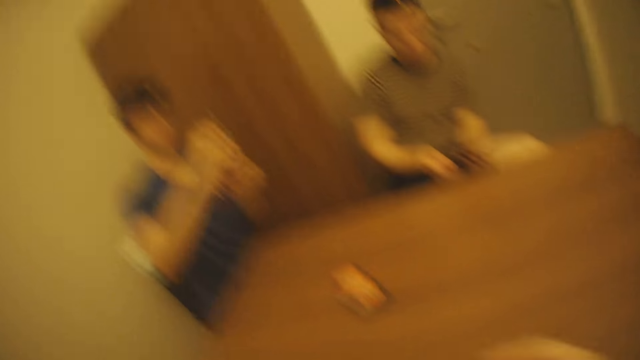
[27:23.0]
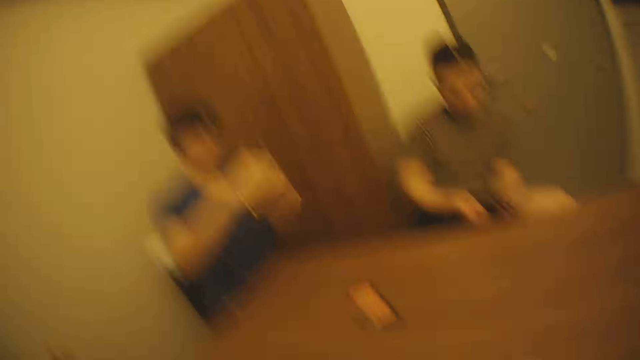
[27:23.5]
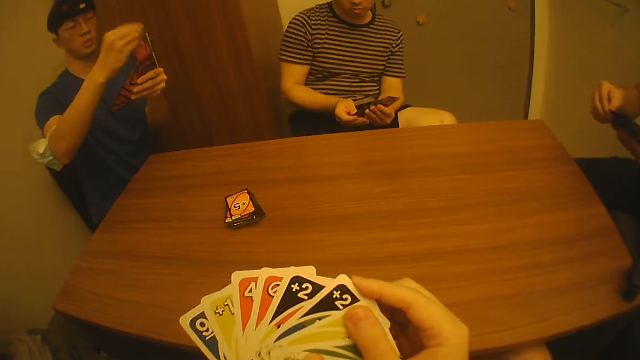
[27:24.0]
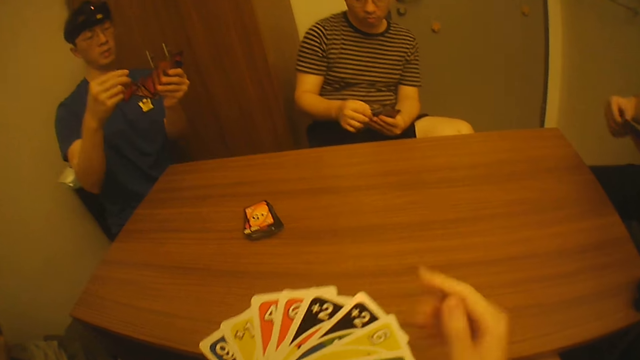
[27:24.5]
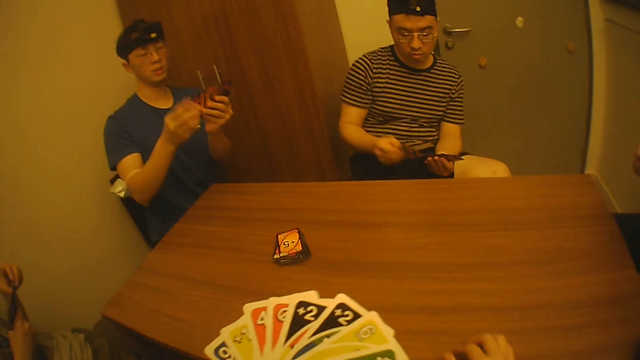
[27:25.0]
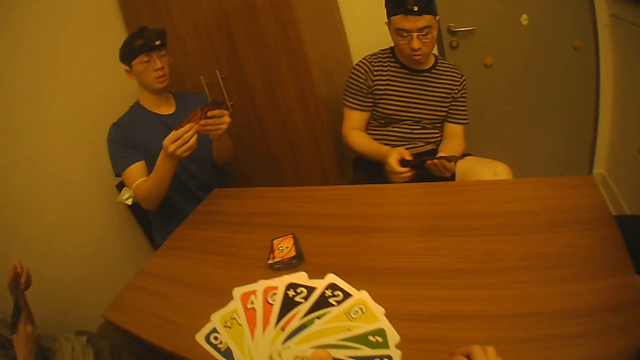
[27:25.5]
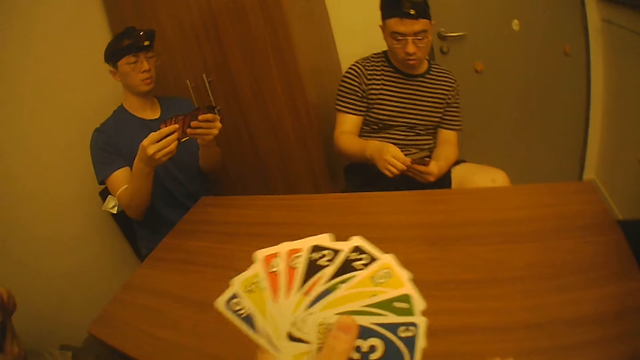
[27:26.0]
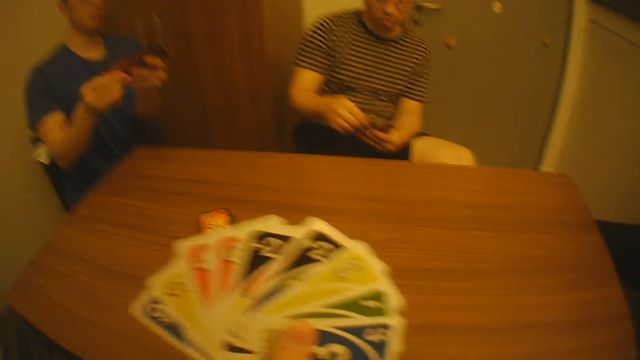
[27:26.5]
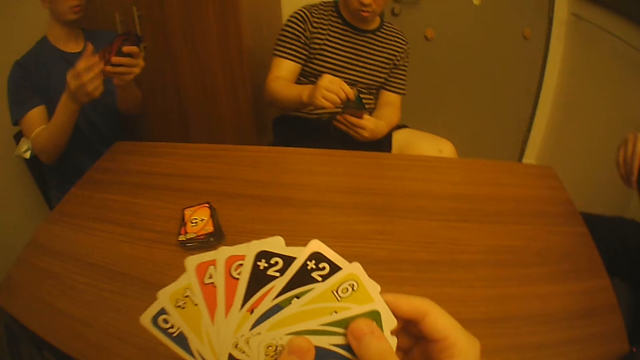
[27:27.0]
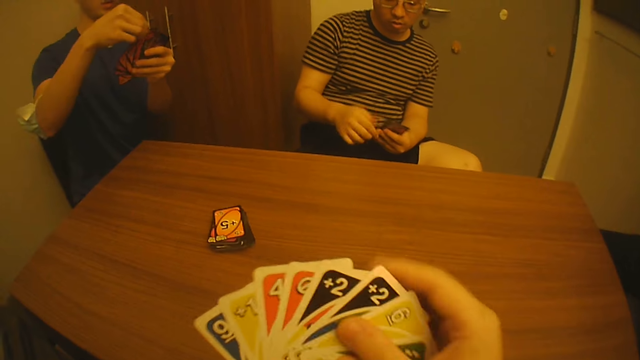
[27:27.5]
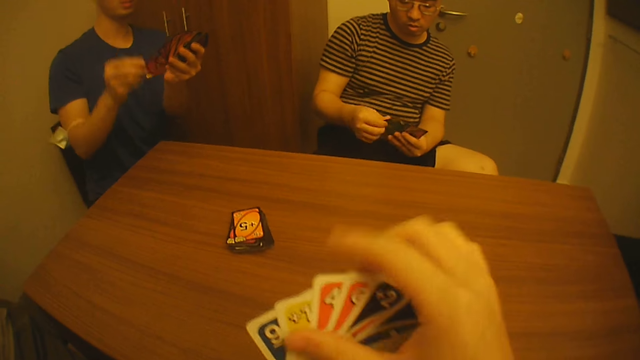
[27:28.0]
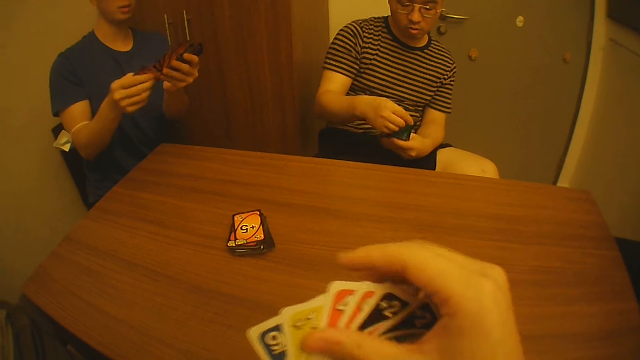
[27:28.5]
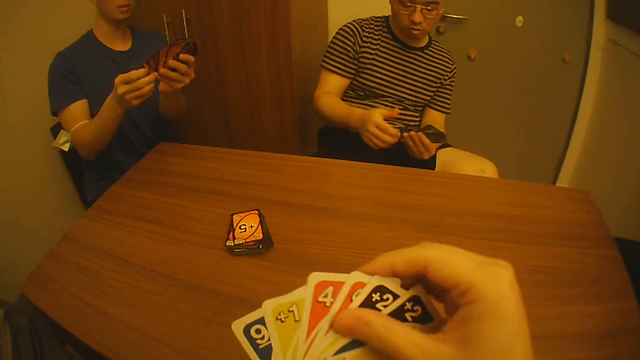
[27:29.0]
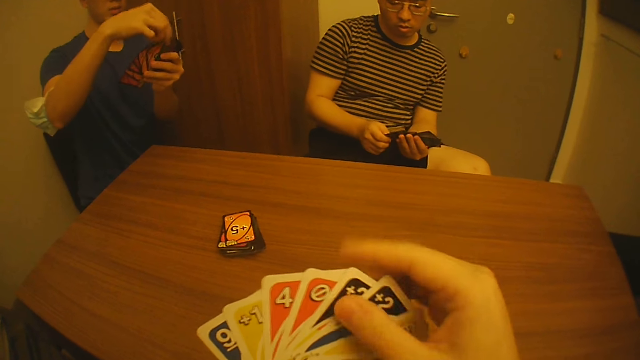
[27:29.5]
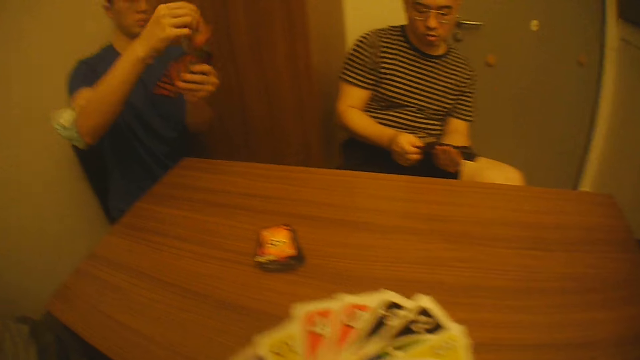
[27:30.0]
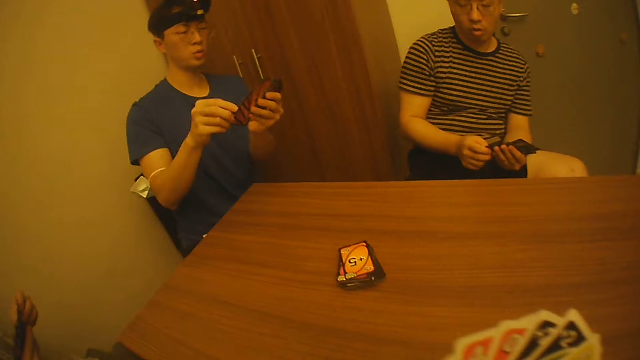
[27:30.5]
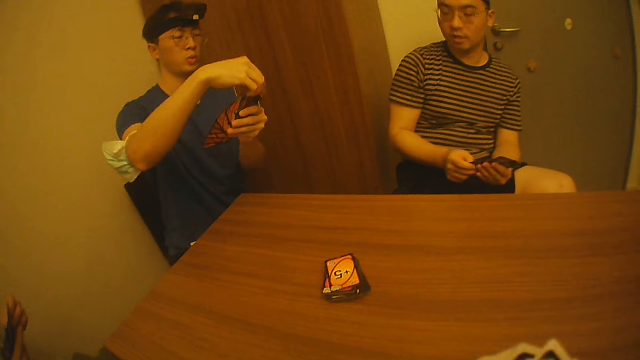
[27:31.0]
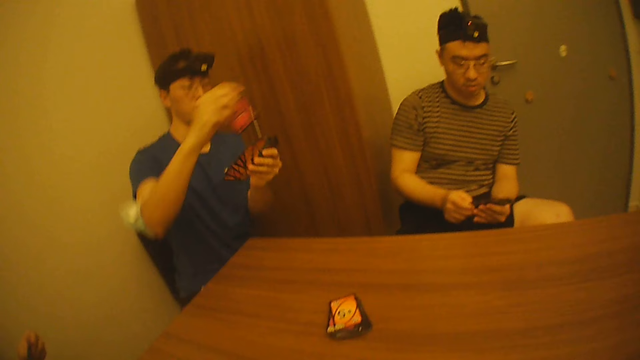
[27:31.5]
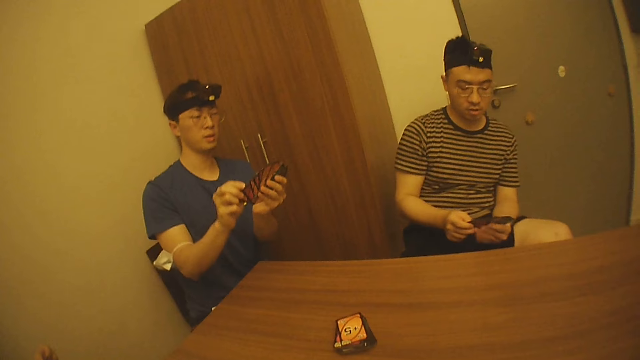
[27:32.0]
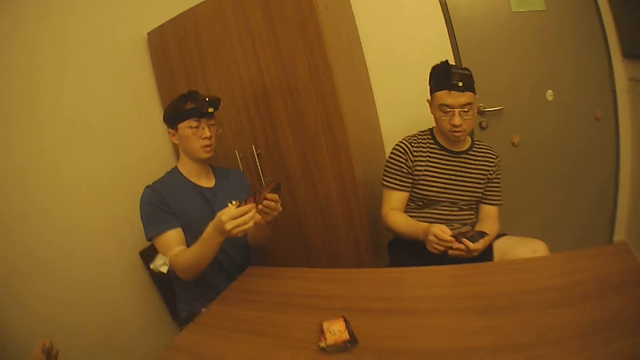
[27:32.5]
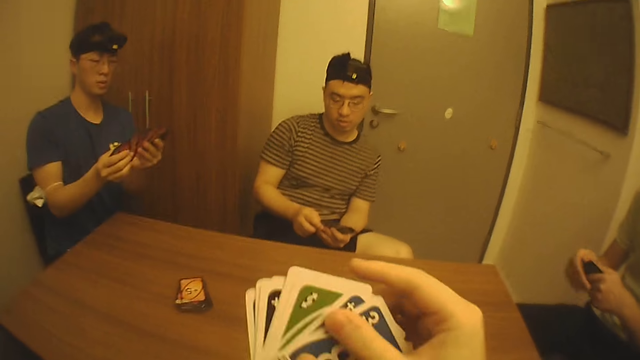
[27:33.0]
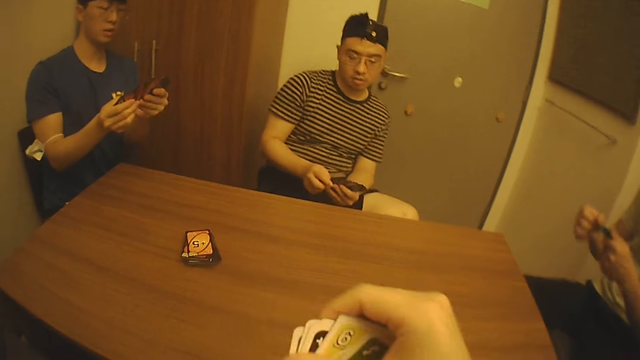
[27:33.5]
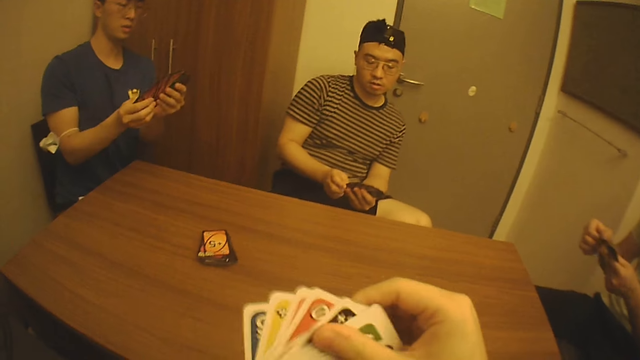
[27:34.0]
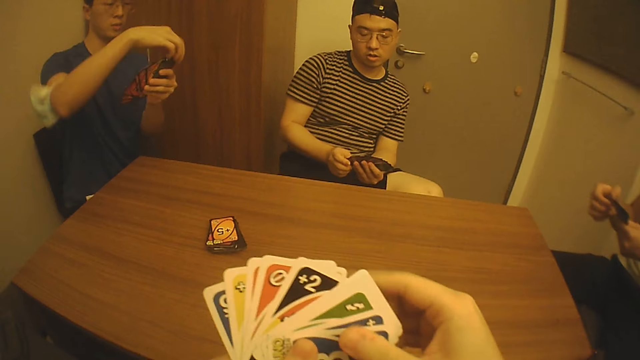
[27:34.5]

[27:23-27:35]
The camera wearer shuffles cards with his hands. A man shuffles cards with his hands. Another man shuffles cards with his hands. A third man shuffles cards with his hands.

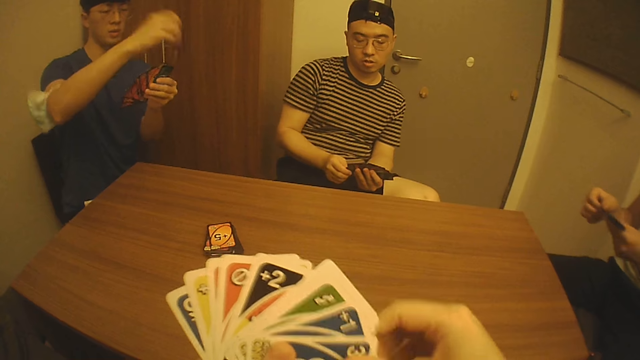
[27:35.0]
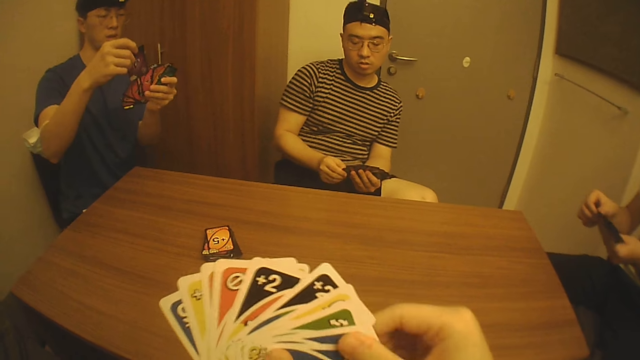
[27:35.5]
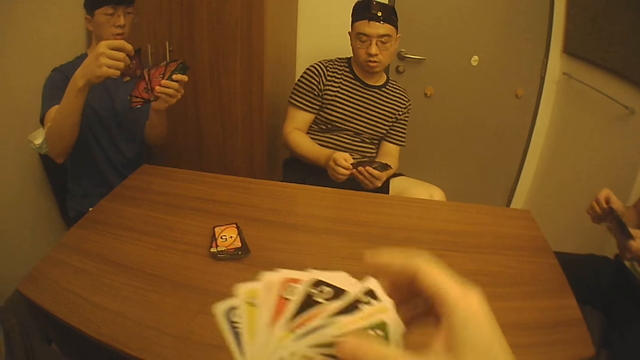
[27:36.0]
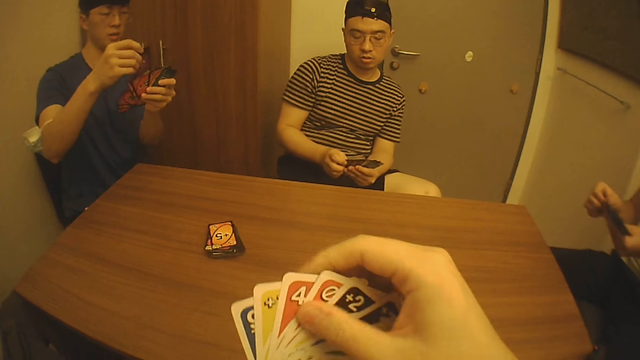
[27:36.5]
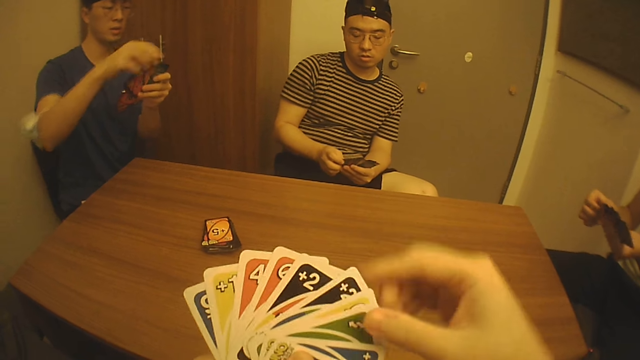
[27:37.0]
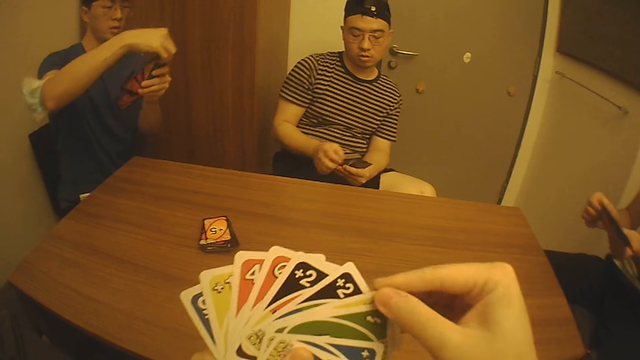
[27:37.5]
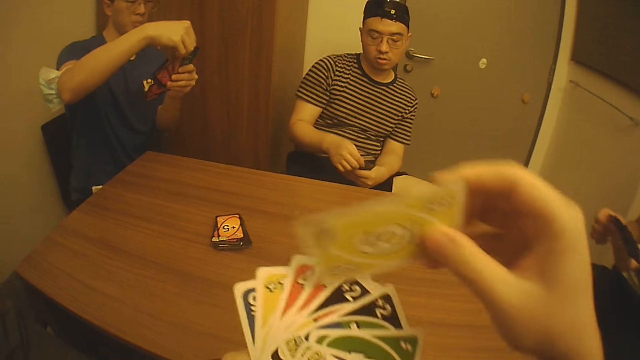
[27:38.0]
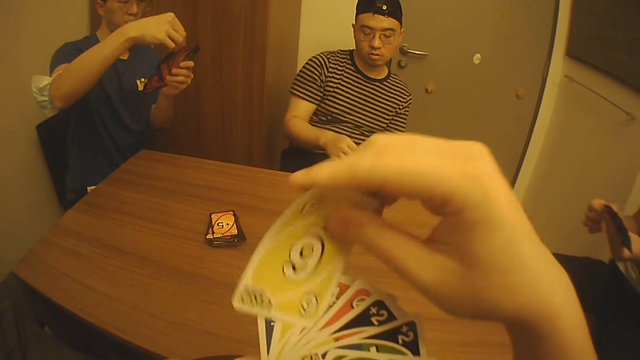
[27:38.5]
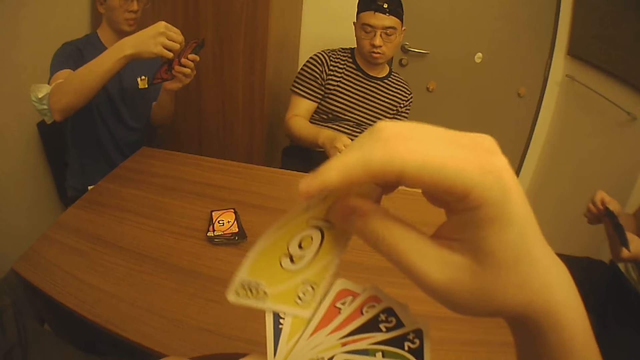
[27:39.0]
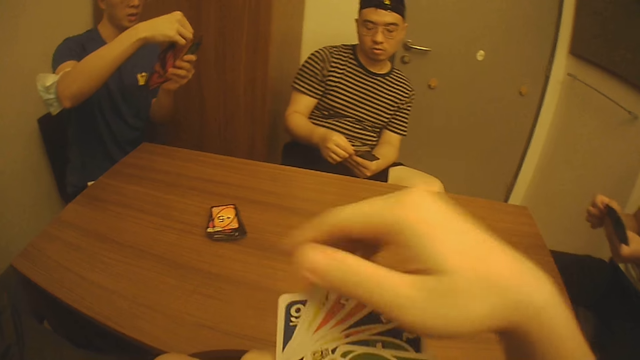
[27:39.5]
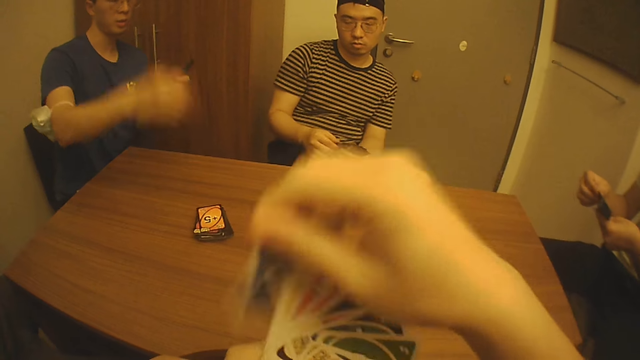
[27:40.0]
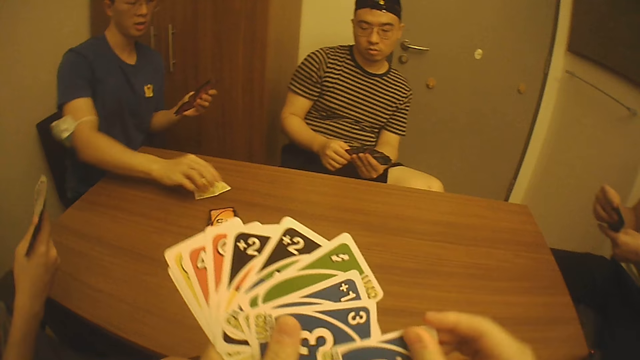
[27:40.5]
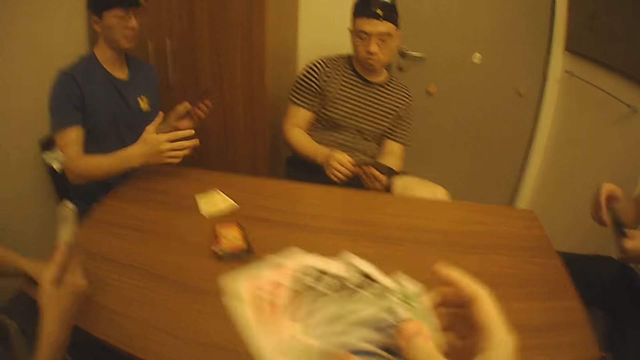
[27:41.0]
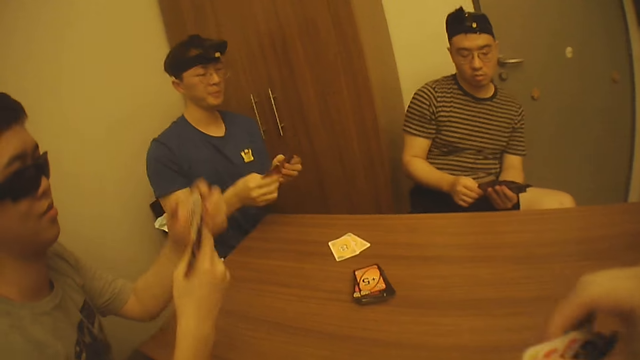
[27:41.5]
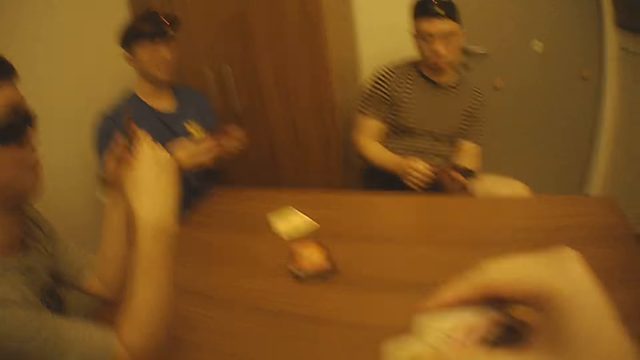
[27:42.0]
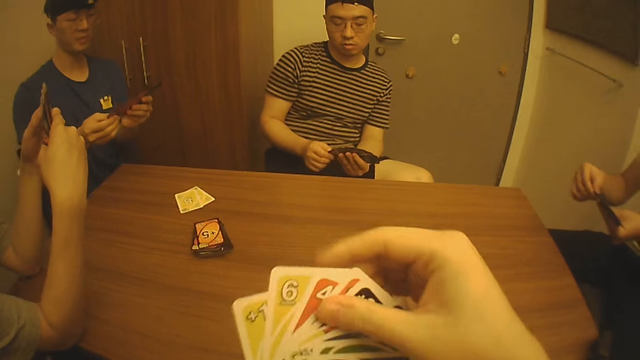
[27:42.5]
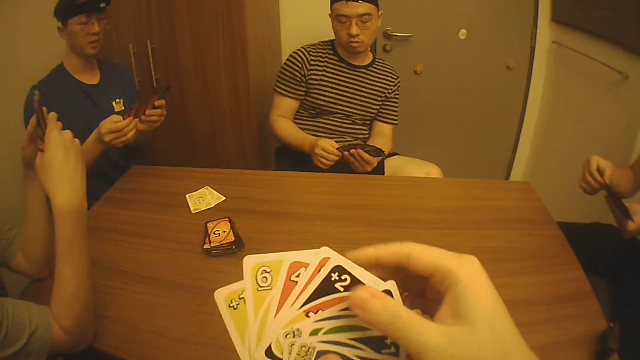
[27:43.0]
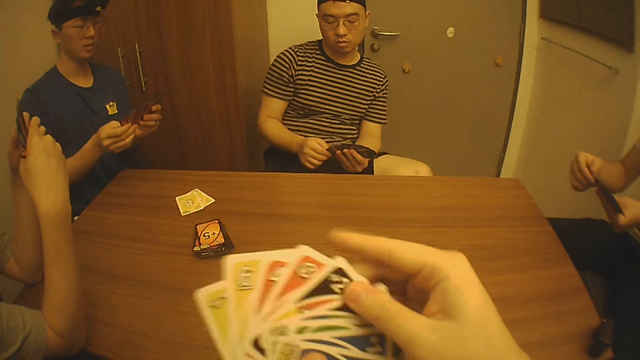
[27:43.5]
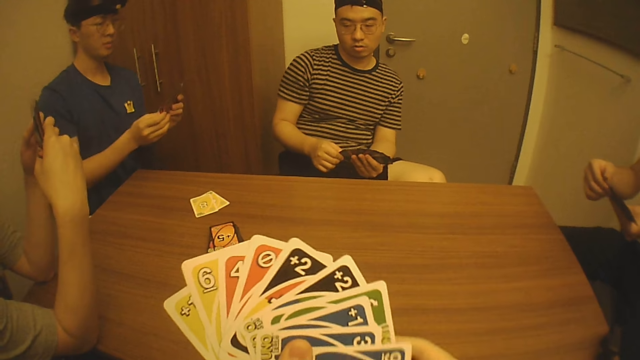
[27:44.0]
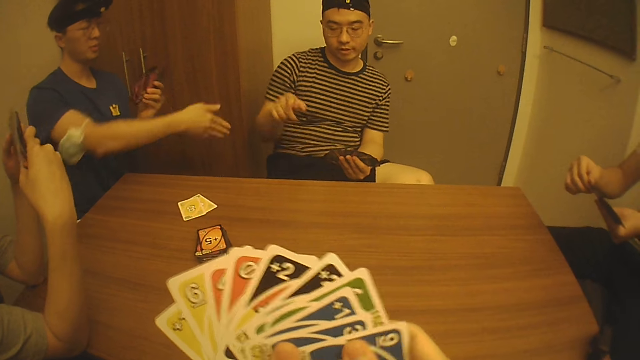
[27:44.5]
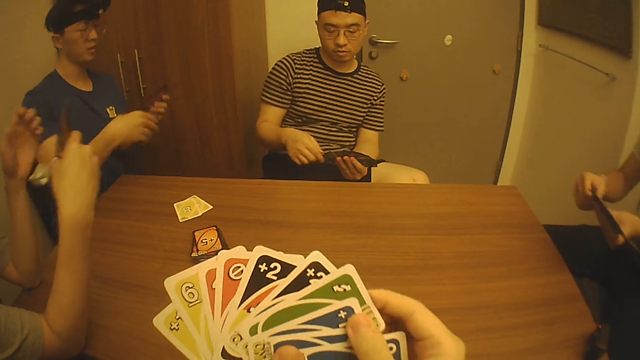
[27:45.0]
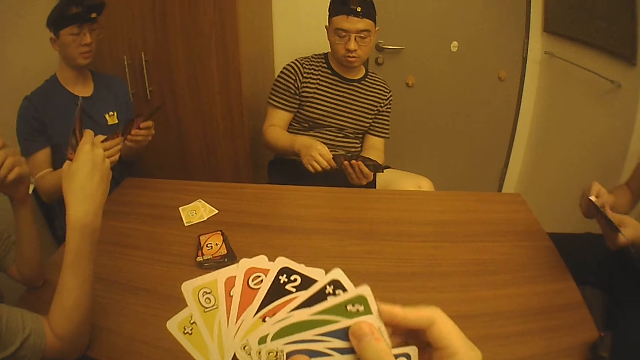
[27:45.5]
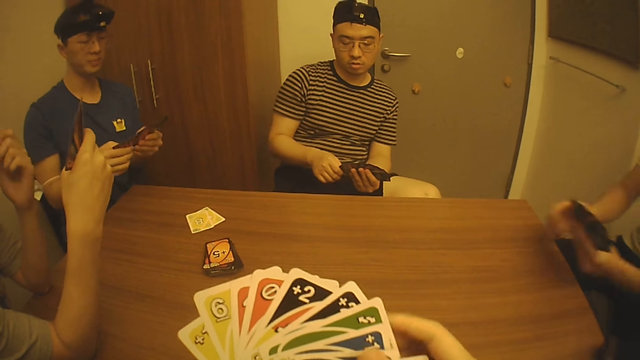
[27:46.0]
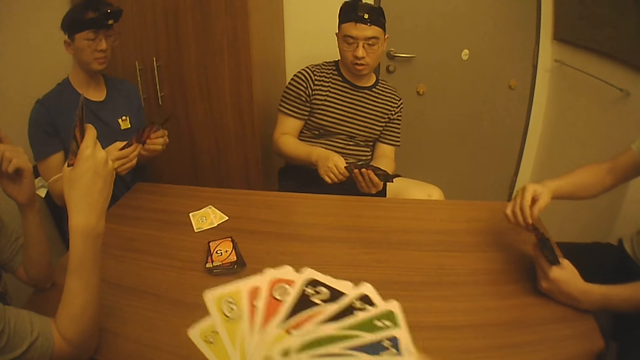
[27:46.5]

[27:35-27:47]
A man places cards on the table with his right hand.
